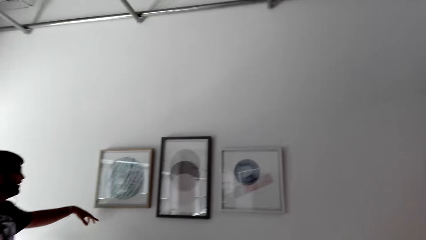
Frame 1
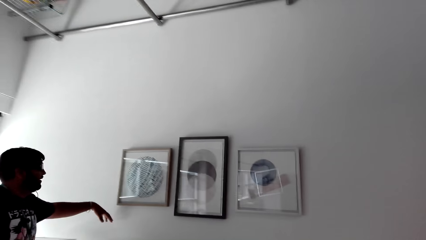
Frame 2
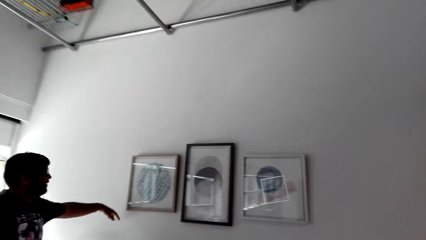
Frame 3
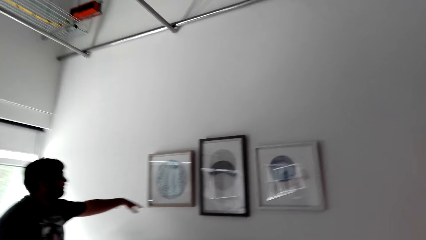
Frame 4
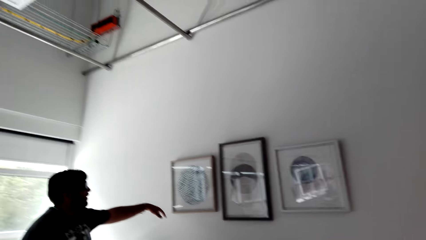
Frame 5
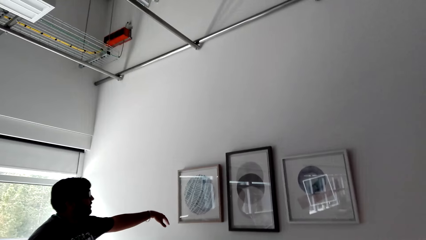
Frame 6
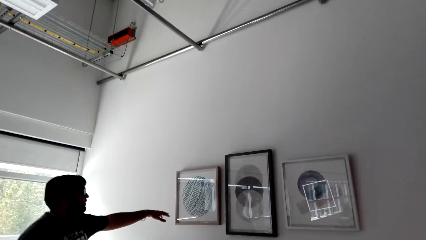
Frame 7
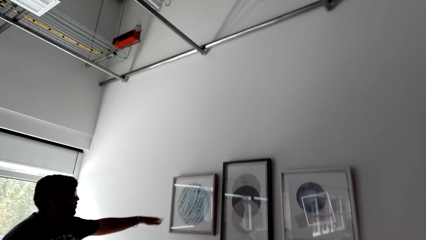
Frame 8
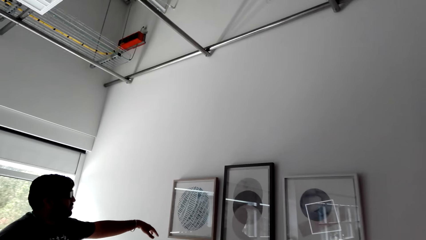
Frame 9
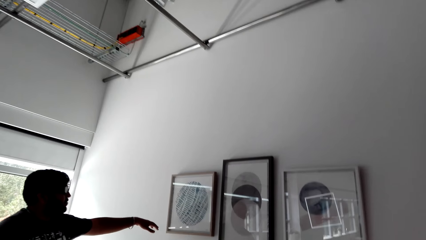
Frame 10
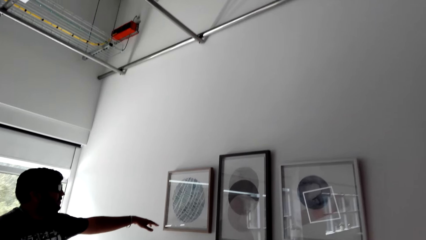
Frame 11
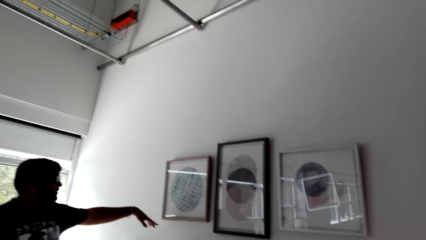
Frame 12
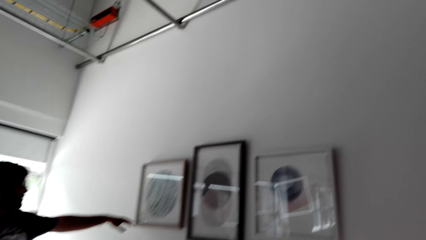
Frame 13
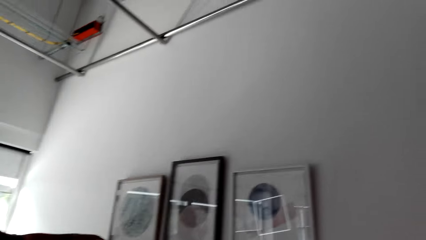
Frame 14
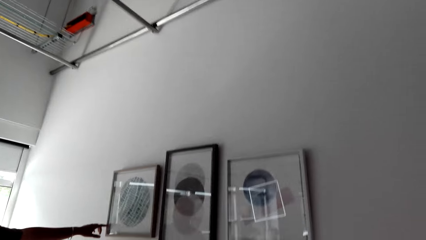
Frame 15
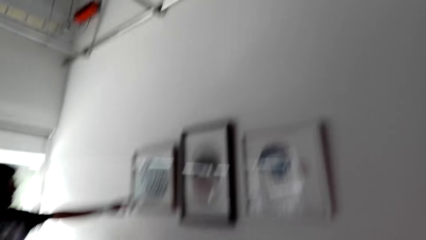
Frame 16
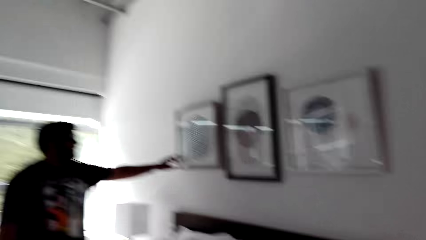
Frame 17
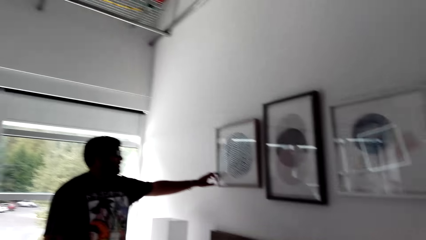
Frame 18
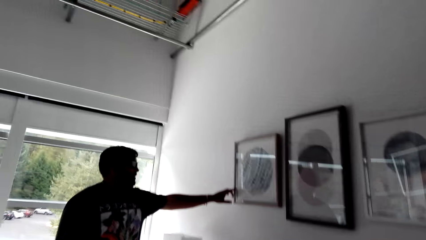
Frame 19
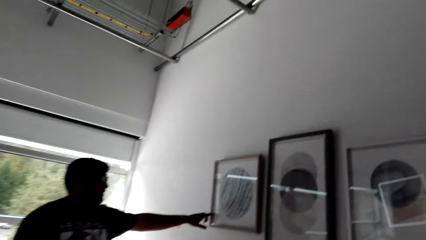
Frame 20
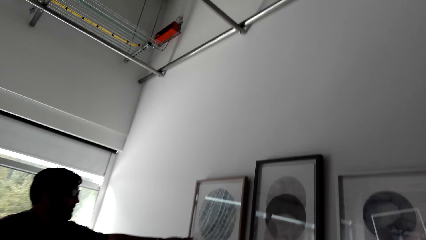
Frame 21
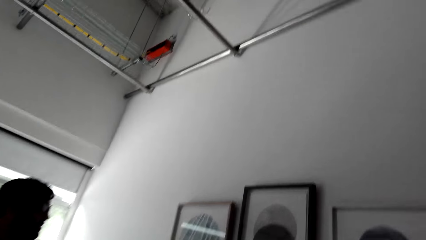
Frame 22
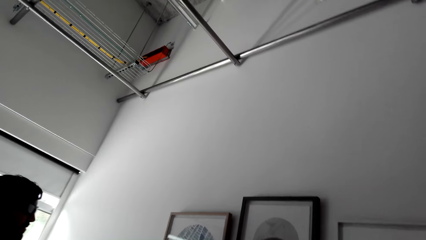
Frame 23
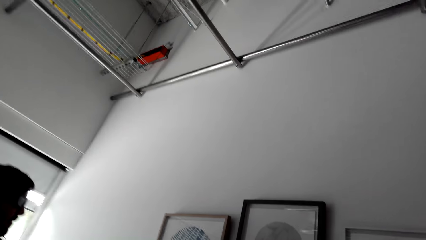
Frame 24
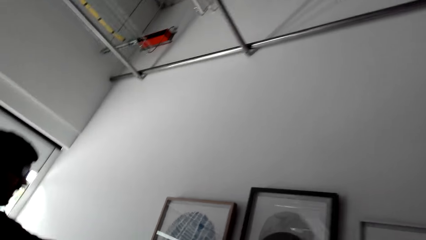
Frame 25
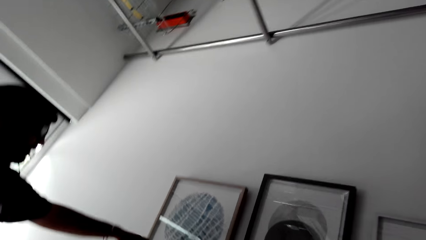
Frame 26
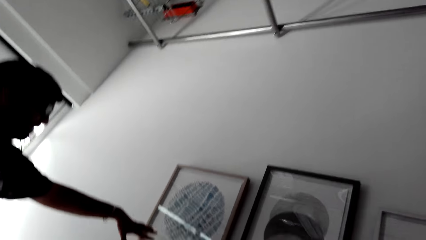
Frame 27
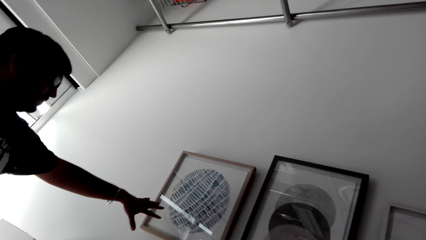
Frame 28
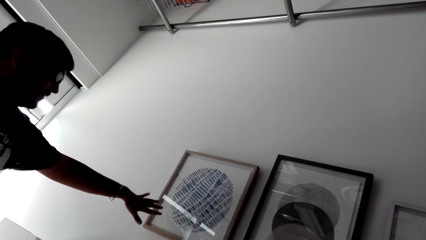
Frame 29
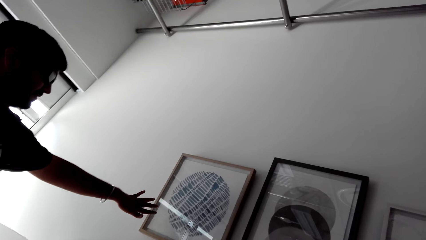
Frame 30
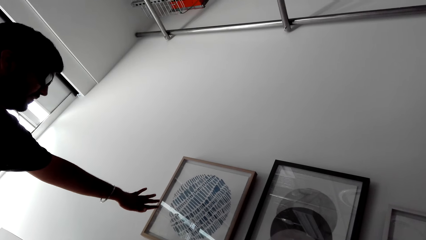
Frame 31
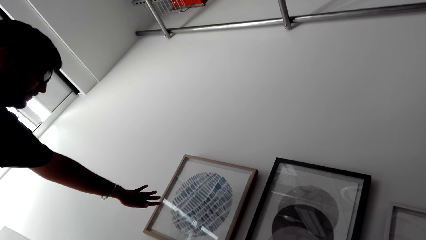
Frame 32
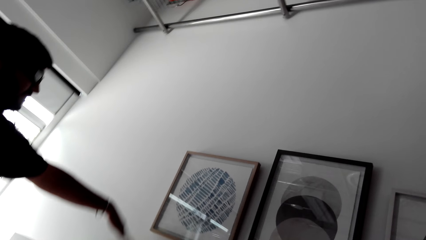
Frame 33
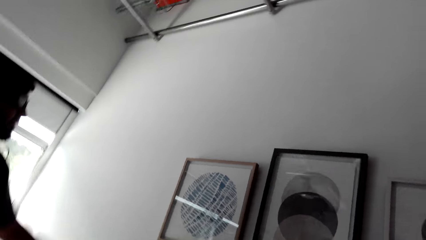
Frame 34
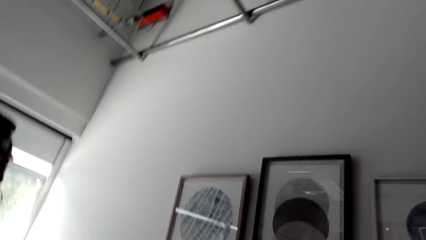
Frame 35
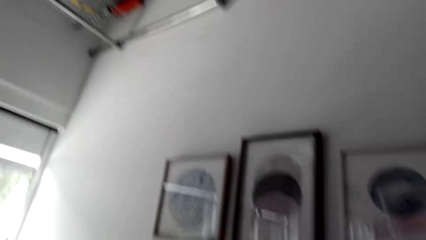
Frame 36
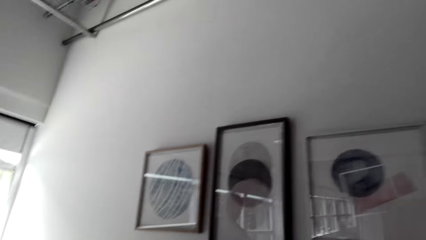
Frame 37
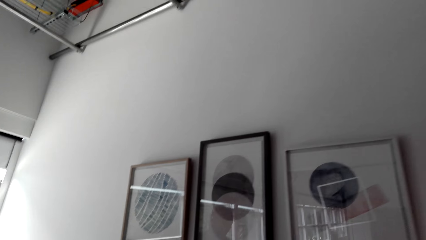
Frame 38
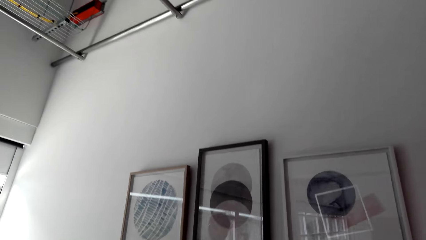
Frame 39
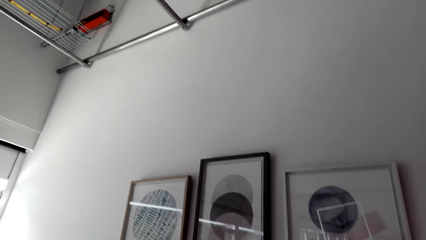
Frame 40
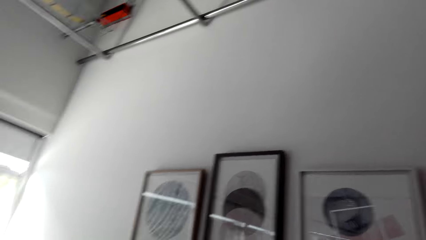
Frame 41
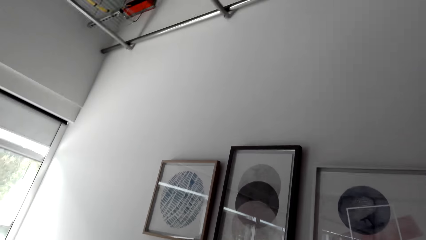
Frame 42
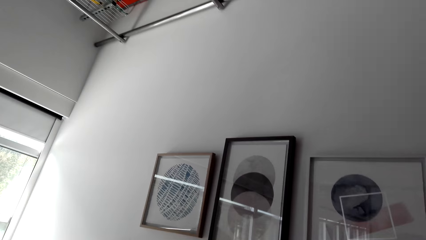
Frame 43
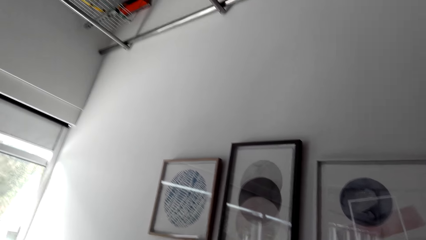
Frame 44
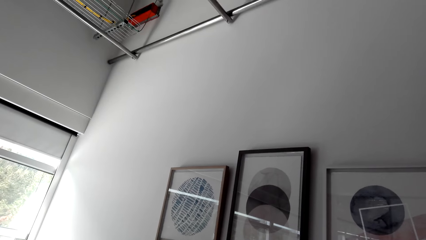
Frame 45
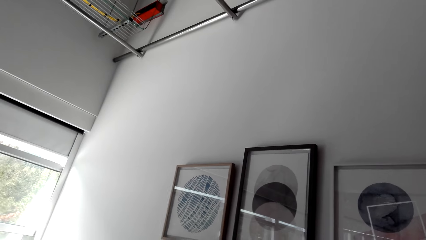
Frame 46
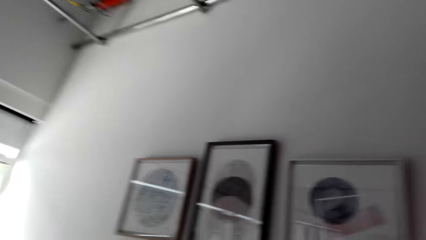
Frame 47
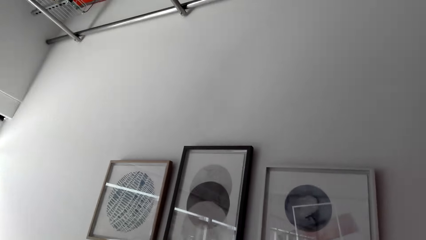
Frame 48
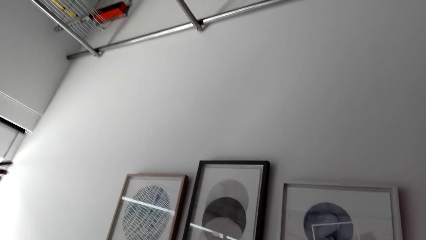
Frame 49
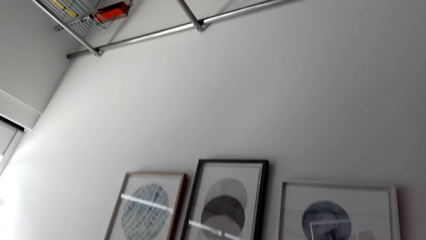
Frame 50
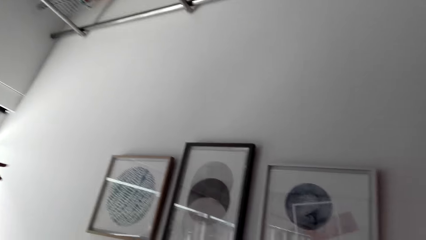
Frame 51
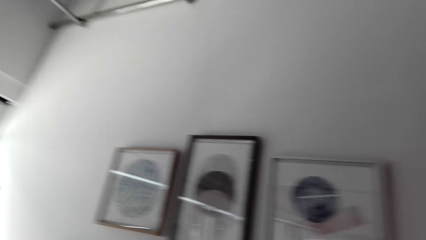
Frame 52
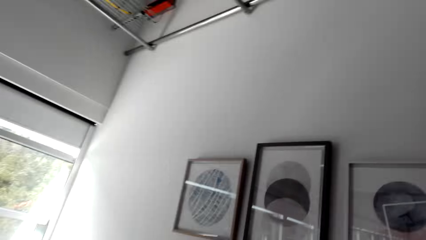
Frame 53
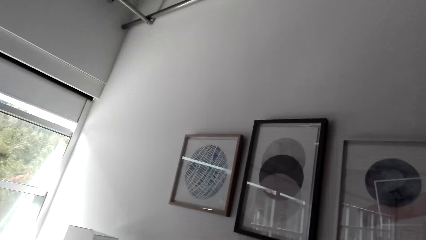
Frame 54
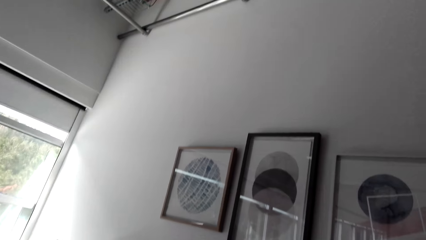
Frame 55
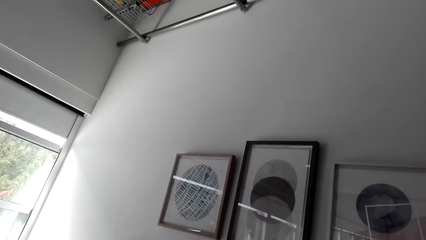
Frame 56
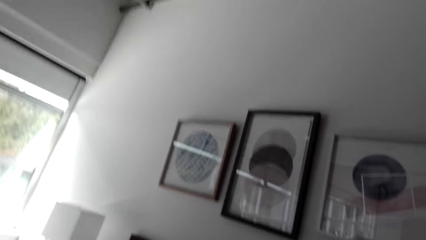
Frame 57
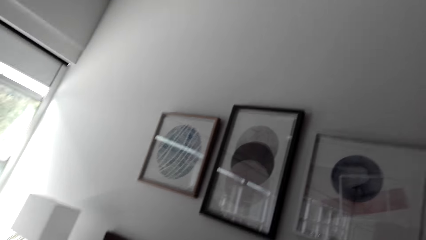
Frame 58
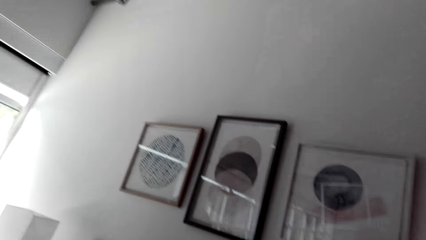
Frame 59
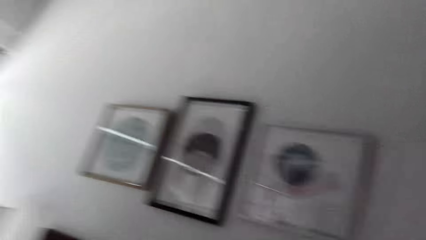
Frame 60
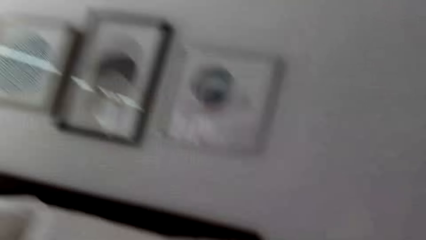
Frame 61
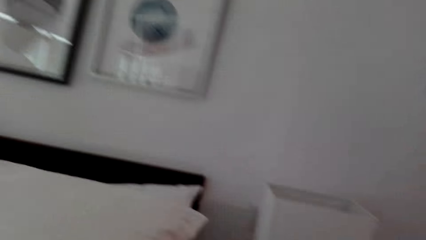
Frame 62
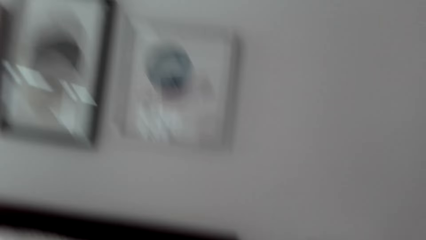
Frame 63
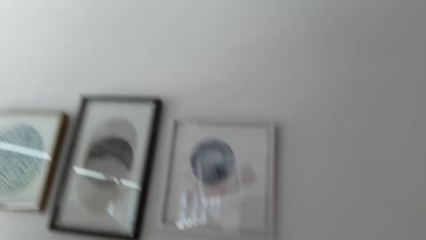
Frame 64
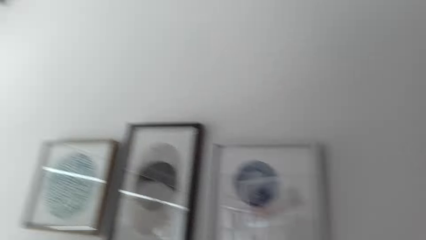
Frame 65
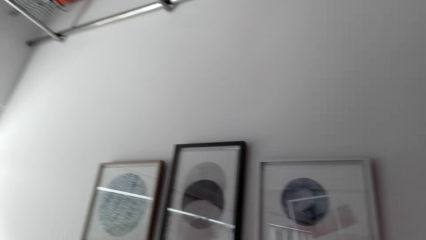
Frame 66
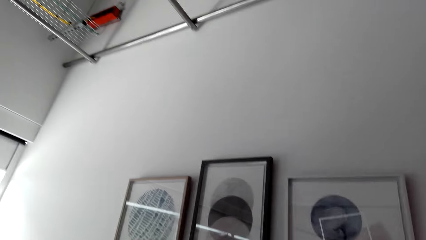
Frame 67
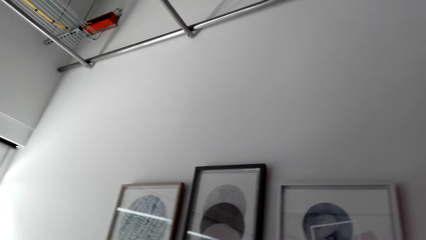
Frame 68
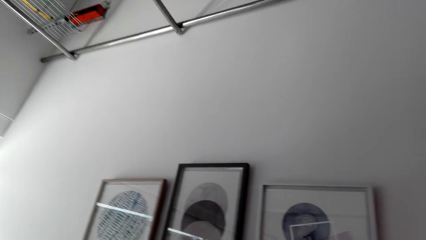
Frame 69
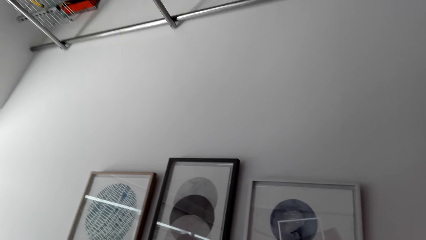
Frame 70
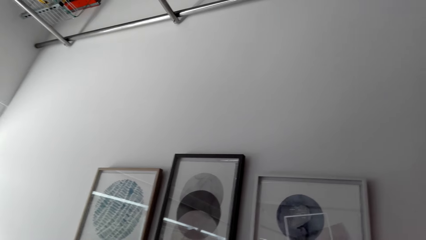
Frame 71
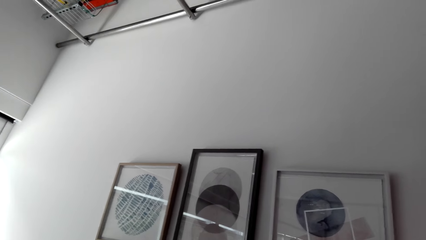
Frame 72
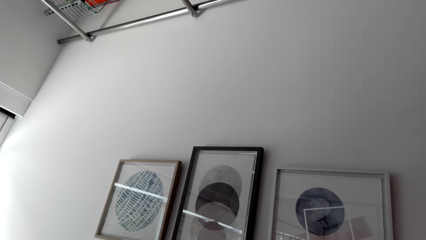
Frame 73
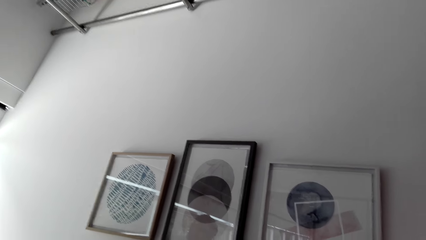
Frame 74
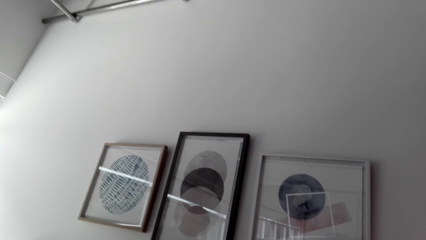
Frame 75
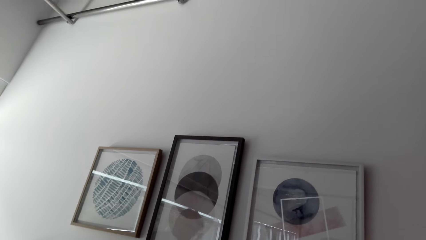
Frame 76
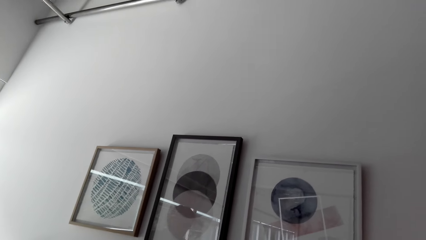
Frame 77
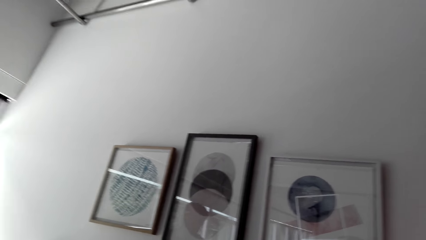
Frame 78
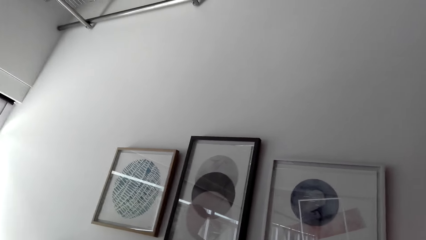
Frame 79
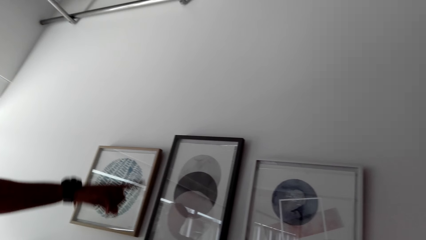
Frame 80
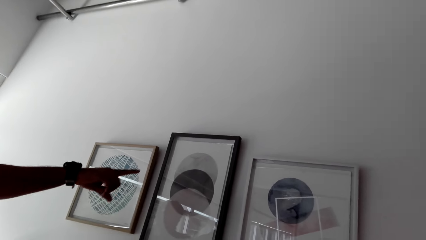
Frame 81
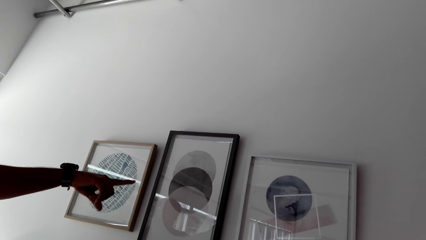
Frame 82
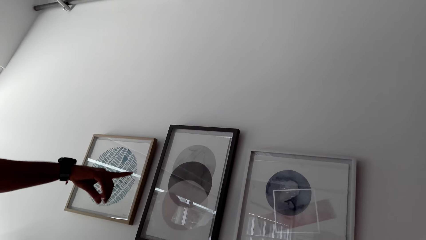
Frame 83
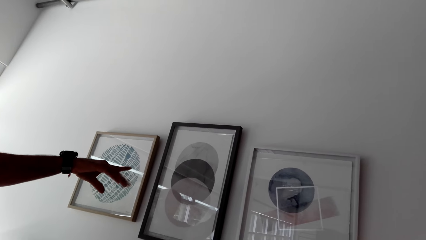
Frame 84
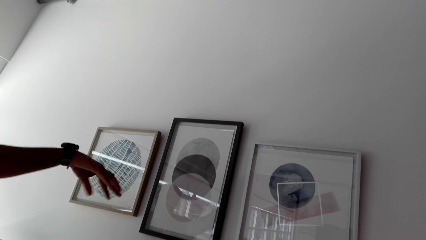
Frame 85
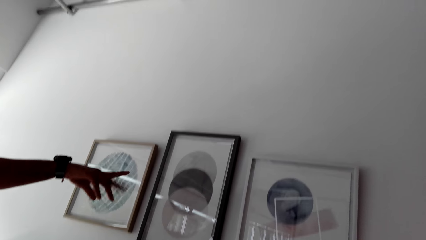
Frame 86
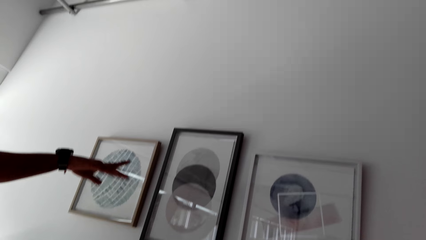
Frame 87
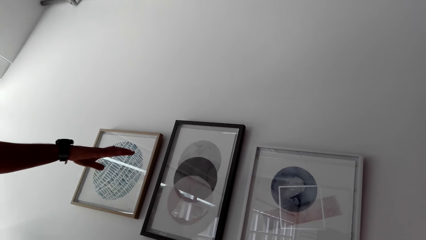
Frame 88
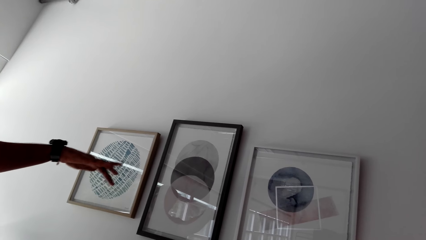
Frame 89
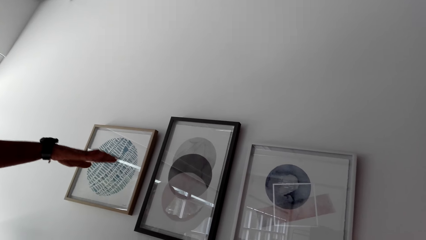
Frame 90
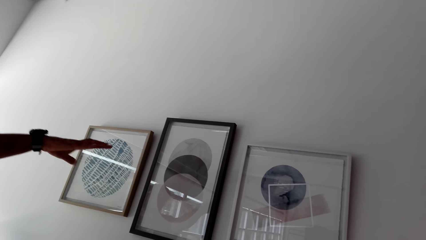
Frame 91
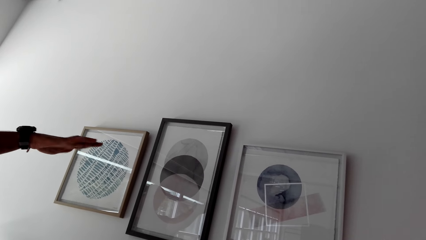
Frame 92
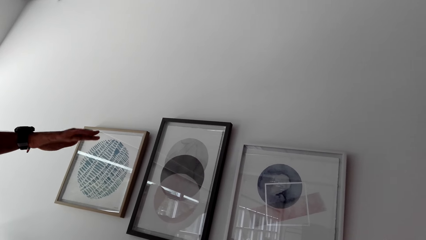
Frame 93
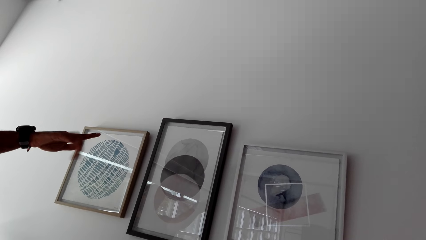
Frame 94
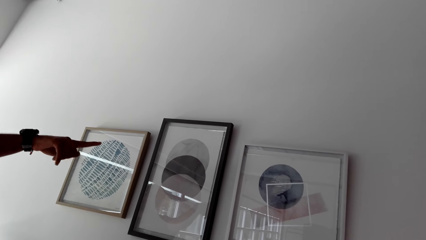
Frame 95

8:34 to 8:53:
A man points at a painting. The camera wearer looks at the painting. The man points at the painting.
